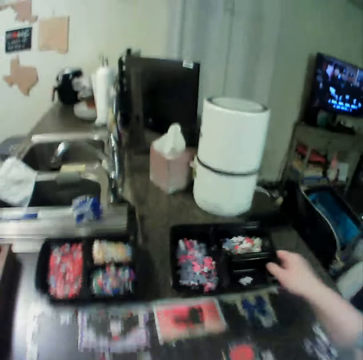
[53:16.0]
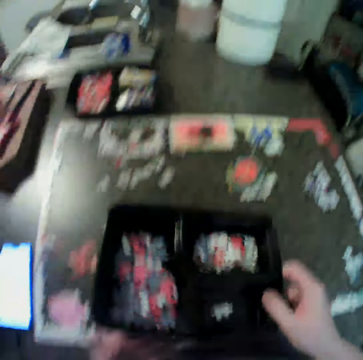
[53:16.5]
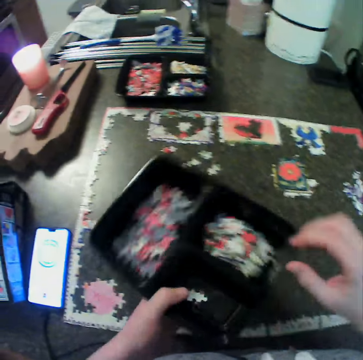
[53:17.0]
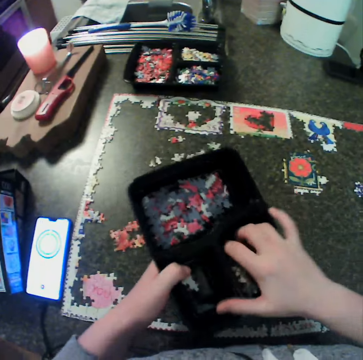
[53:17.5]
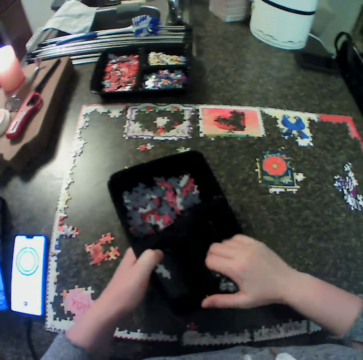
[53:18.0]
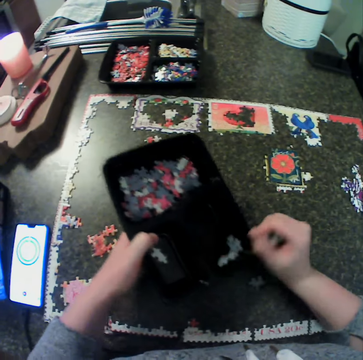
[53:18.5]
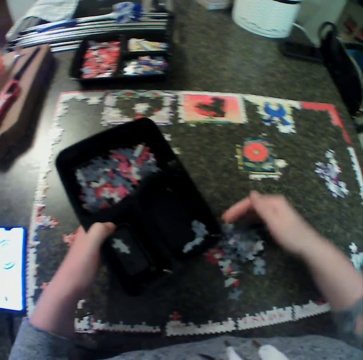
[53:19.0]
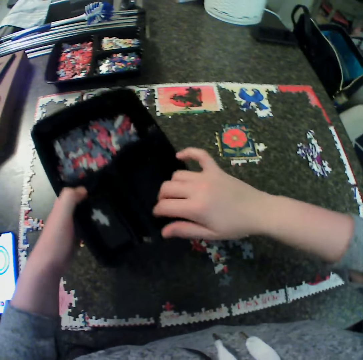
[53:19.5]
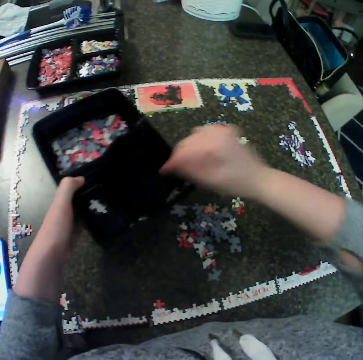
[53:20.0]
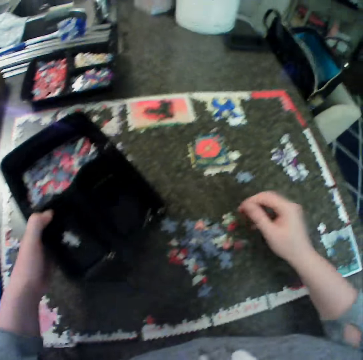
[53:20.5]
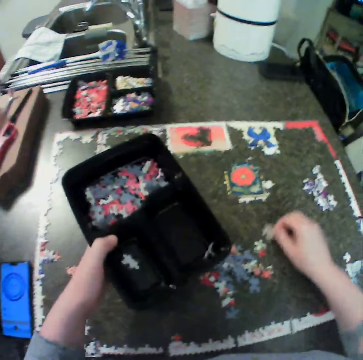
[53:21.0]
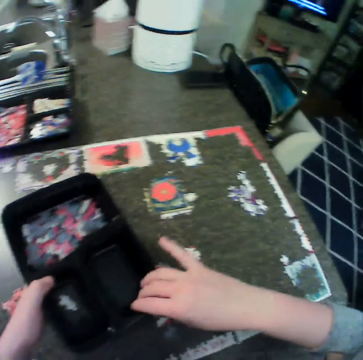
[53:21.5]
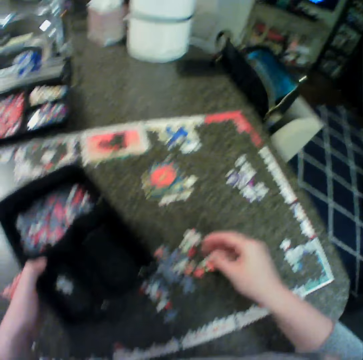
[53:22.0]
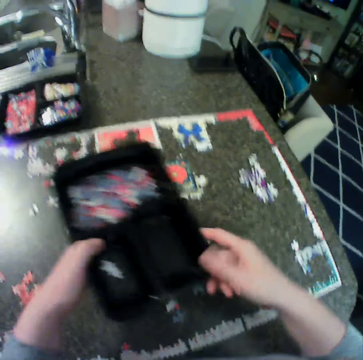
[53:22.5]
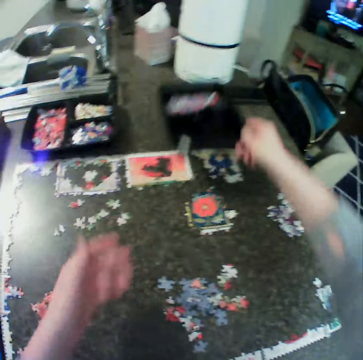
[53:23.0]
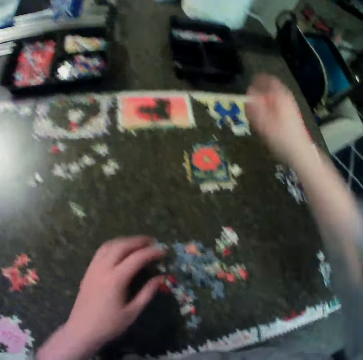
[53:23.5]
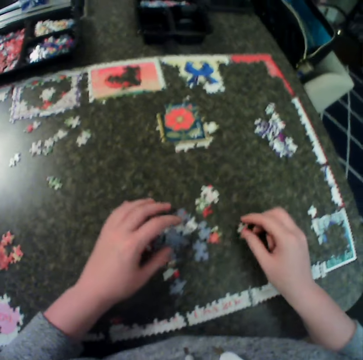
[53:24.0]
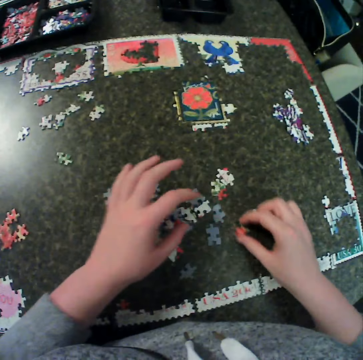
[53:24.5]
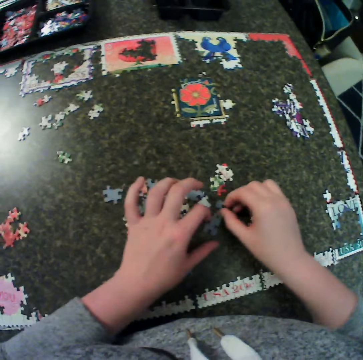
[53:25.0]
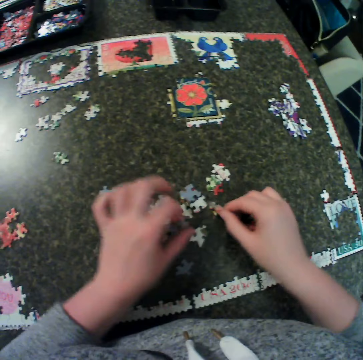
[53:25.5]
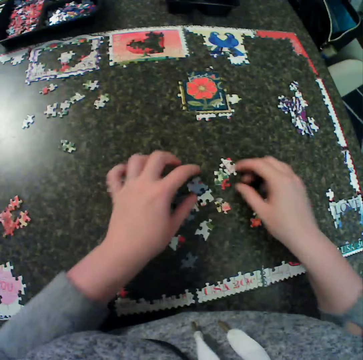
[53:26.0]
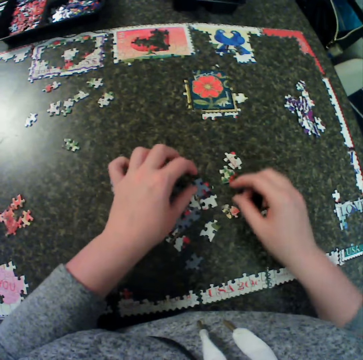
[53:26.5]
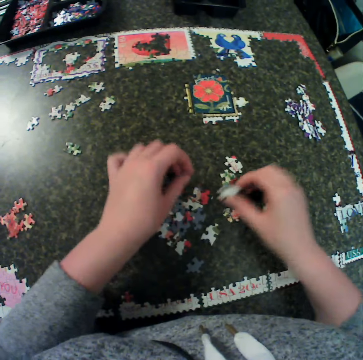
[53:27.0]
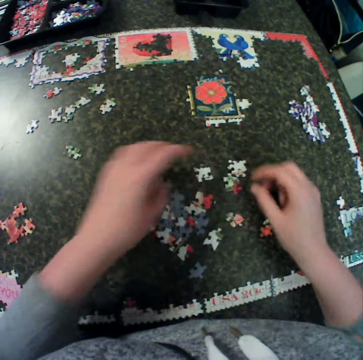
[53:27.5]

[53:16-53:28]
The camera wearer carries a container or tray filled with puzzle pieces. They hold the tray with the other hand. They pick the puzzle pieces. They carry the puzzle from the container. They drop the puzzle on the table. They collect the puzzle pieces. They drop the puzzle pieces. They move the puzzle piece. They pick the puzzle piece. They drop the puzzle piece. They hold the tray with the other hand. They put the tray down. They spread the puzzle pieces. They move the puzzle pieces. They arrange the puzzle on the table. They turn the puzzle pieces. They move the puzzle pieces. They move the puzzle pieces again.

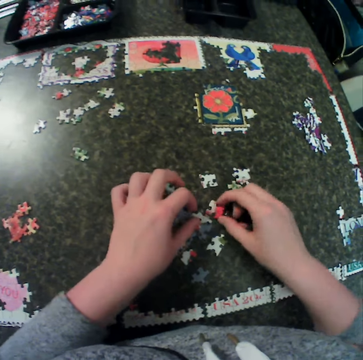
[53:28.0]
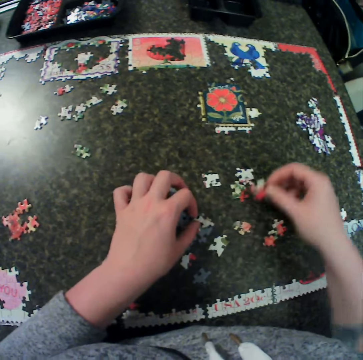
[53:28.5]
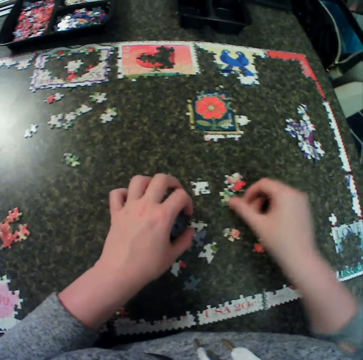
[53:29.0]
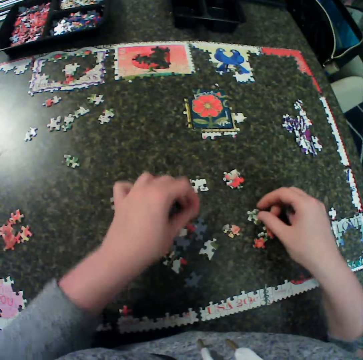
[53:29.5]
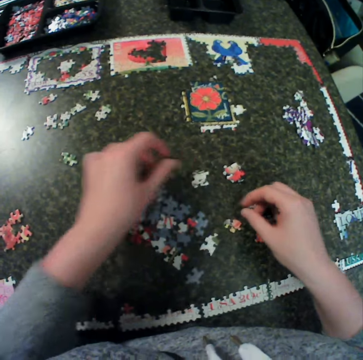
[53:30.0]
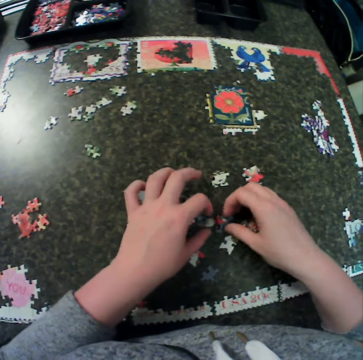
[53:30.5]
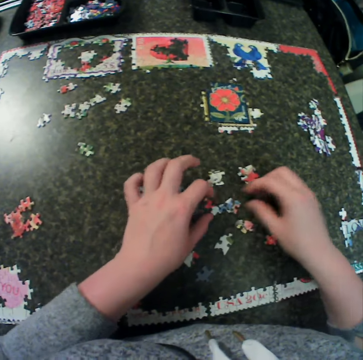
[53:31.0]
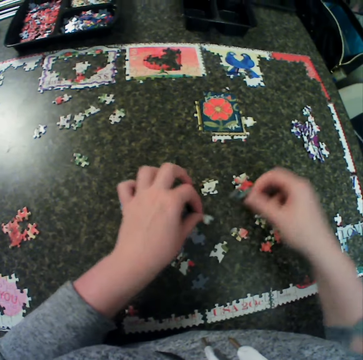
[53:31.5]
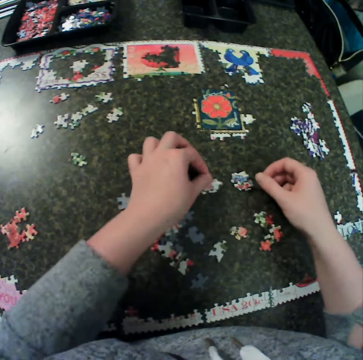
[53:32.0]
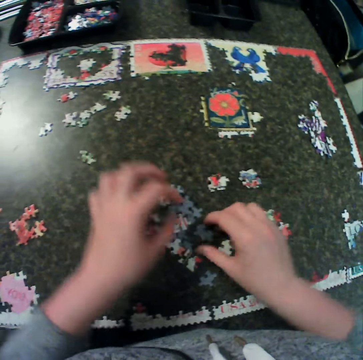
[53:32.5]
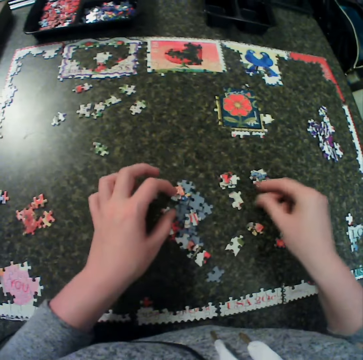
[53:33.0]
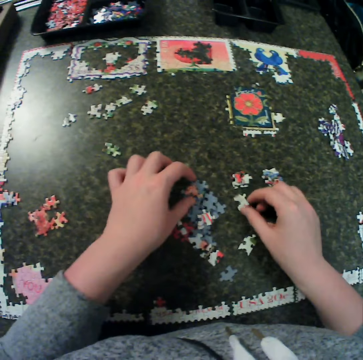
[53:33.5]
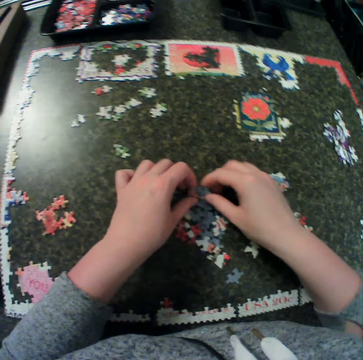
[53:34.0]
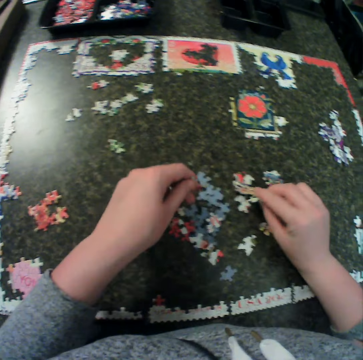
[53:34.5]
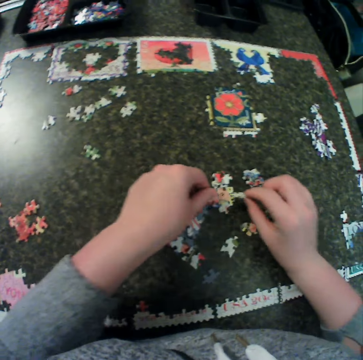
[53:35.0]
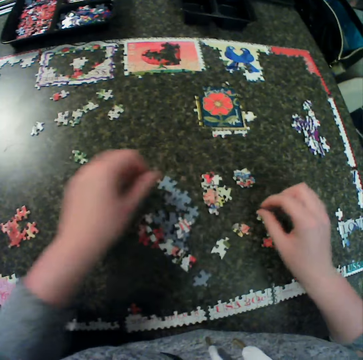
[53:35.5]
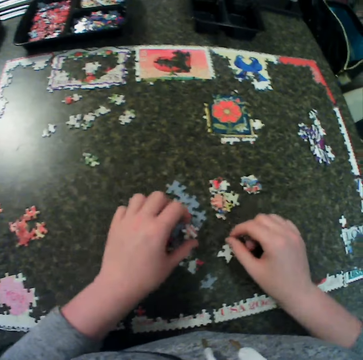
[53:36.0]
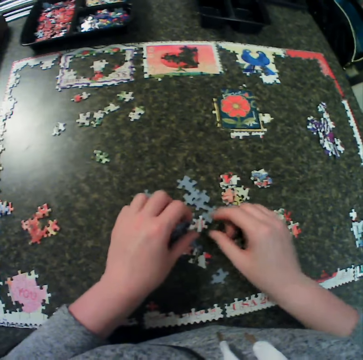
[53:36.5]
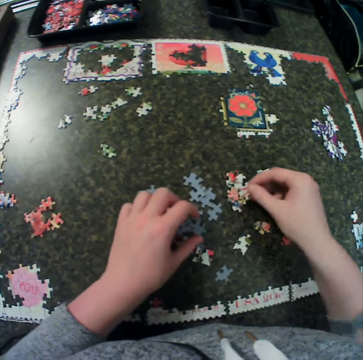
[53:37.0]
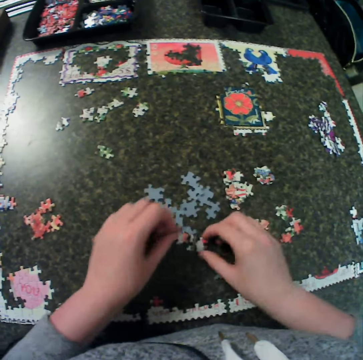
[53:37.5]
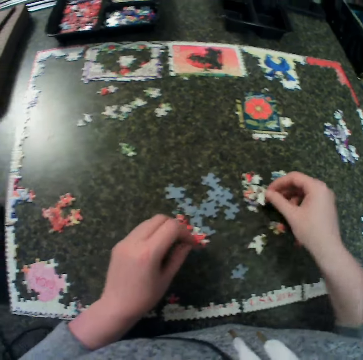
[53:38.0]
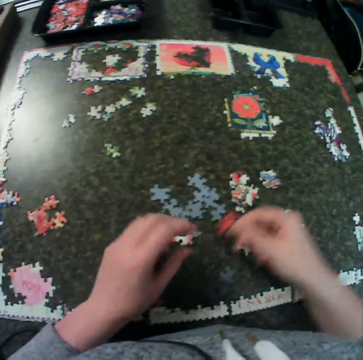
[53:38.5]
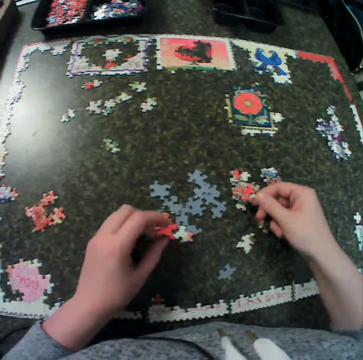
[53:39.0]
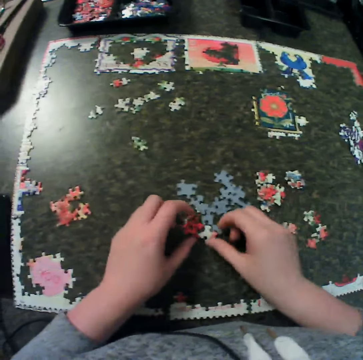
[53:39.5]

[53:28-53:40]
The camera wearer picks puzzle pieces. They put the puzzle piece down. They move the puzzle piece. They pick the puzzle piece. They drop the puzzle piece. They move the puzzle piece. They hold the puzzle pieces. They drop the puzzle pieces. They pick the puzzle piece. They drop the puzzle piece. They touch the puzzle pieces. They hold the puzzle pieces with the other hand. They drop the puzzle pieces. They drop the puzzle pieces again. They touch the puzzle piece. They pick the puzzle piece. They drop the puzzle pieces. They pick the puzzle piece. They pick the puzzle piece again. They drop the puzzle piece. They hold the puzzle piece with the other hand. They drop the puzzle piece. They pick the puzzle pieces.

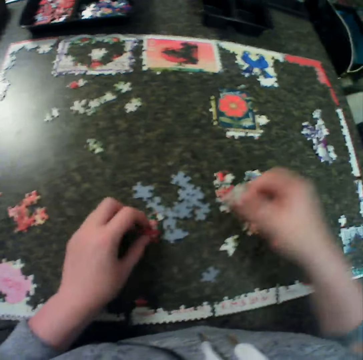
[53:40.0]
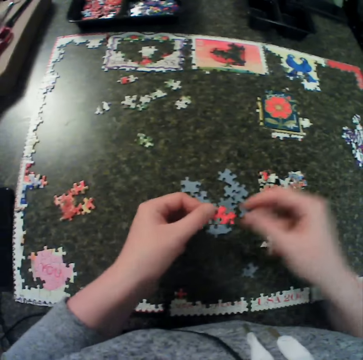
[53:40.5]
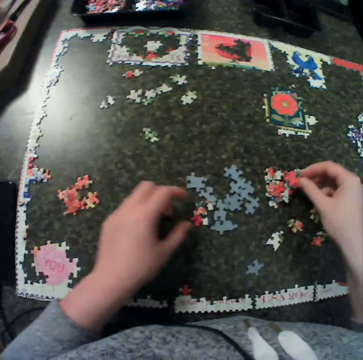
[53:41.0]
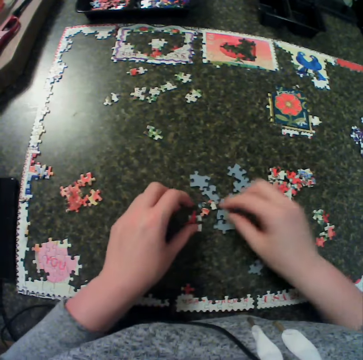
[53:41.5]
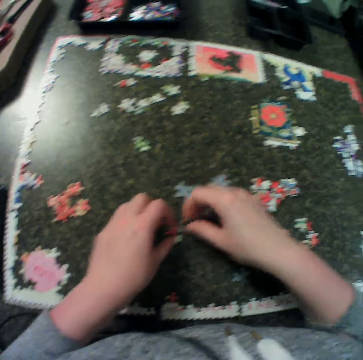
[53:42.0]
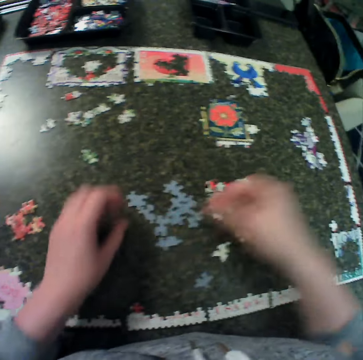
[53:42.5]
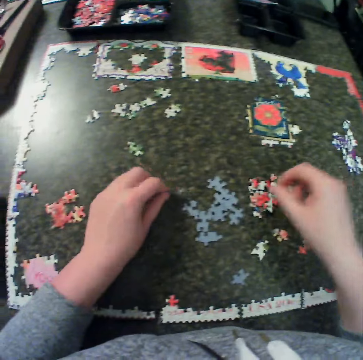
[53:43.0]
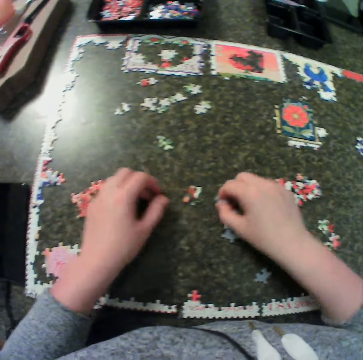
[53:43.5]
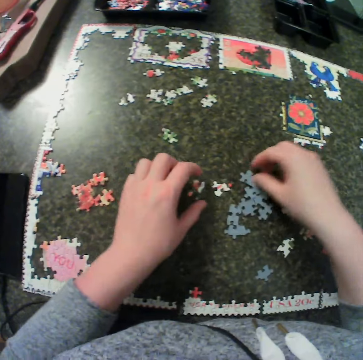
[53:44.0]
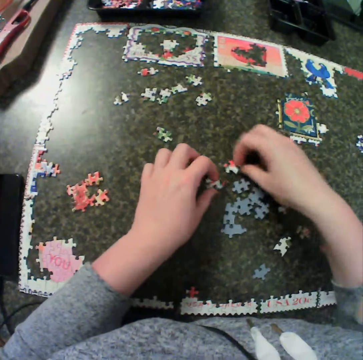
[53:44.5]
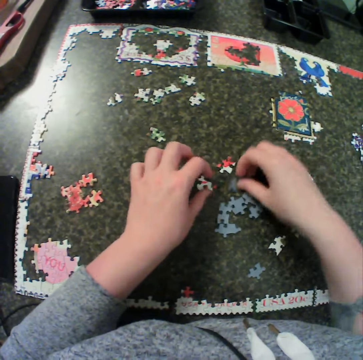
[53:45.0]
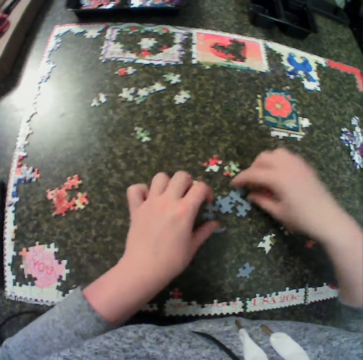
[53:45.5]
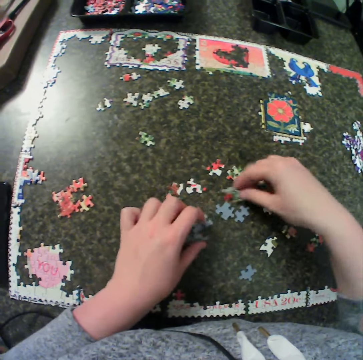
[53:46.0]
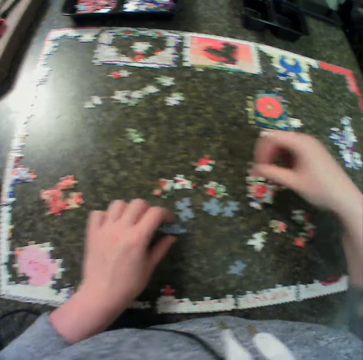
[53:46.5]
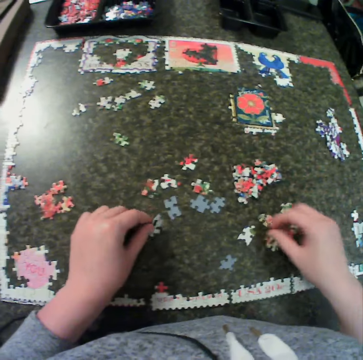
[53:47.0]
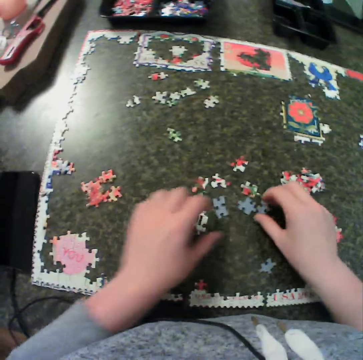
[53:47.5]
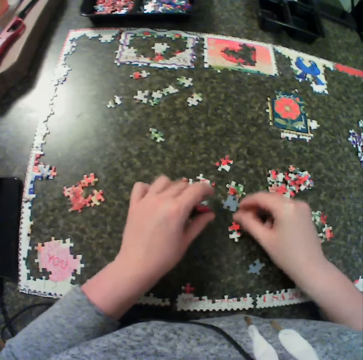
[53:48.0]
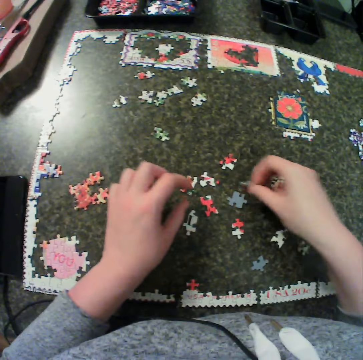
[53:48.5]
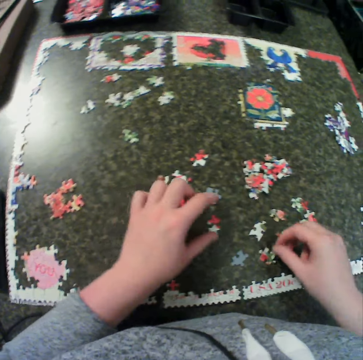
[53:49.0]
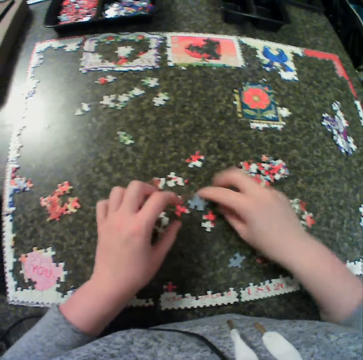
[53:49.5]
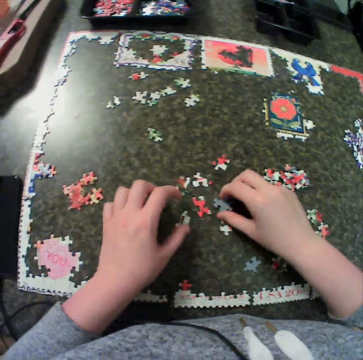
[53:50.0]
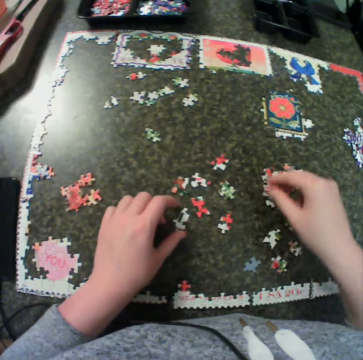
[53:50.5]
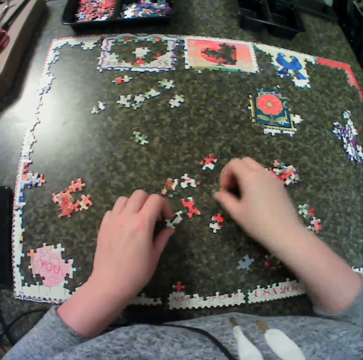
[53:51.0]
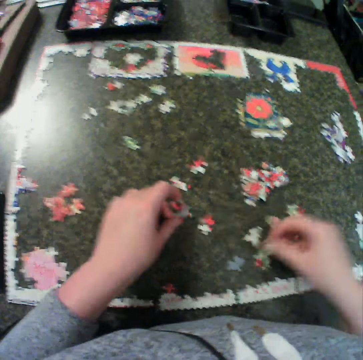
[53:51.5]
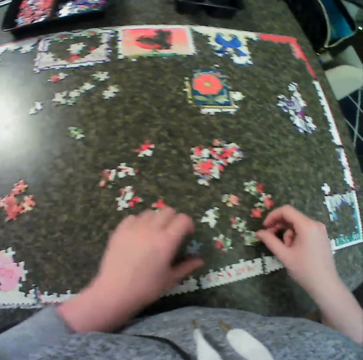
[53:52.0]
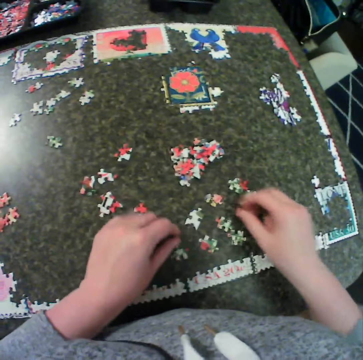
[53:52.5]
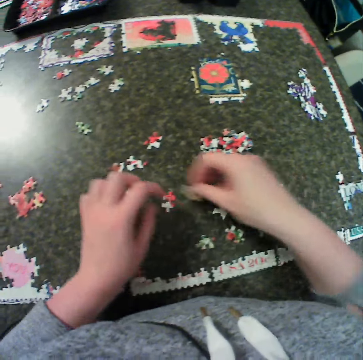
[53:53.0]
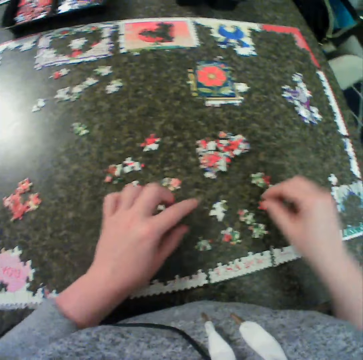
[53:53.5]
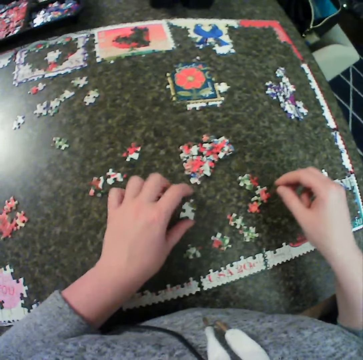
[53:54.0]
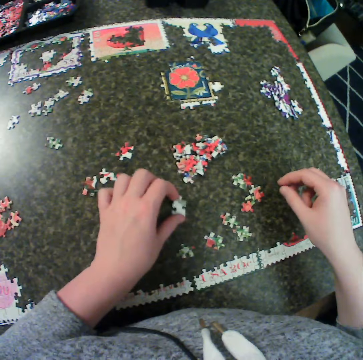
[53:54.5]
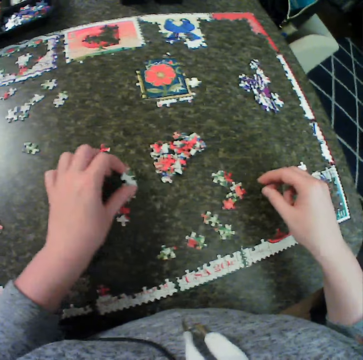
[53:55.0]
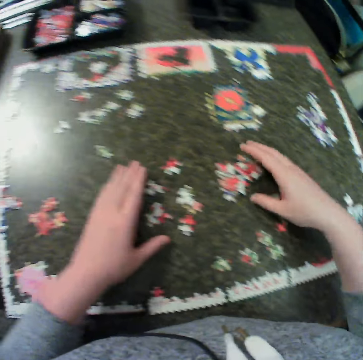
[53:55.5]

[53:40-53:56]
The camera wearer drops a puzzle piece. They hold the puzzle piece with the other hand. They touch the puzzle piece. They drop the puzzle piece. They pick the puzzle pieces. They drop the puzzle pieces. They turn the puzzle pieces repeatedly. They touch the puzzle piece. They turn the puzzle piece. They touch the puzzle pieces. They turn the puzzle piece. They pick the piece up. They turn the puzzle piece. They drop the piece on the table. They turn the puzzle pieces. They pick the puzzle piece. They drop the puzzle piece. They touch the puzzle pieces. They turn the puzzle piece. They pick the puzzle piece. They arrange the puzzle on the table. They pick the puzzle piece. They move the puzzle piece around. They drop the puzzle piece. They drop the puzzle piece again. They turn the puzzle piece. They pick the puzzle piece. They drop the puzzle piece. They move the puzzle piece. They drop the puzzle piece.
